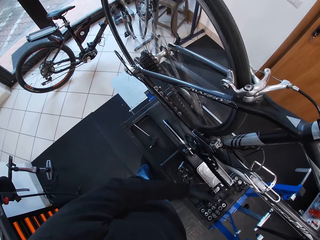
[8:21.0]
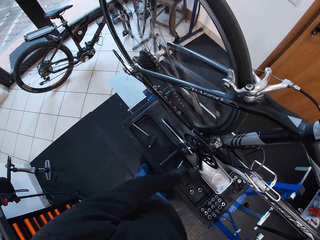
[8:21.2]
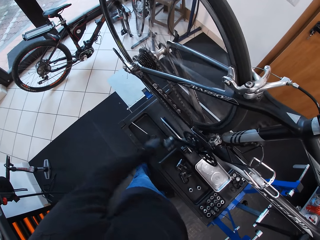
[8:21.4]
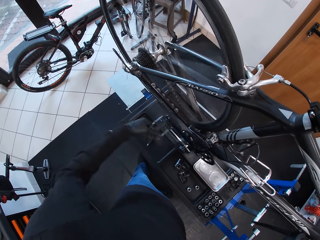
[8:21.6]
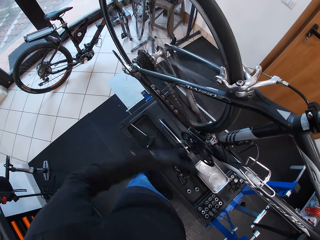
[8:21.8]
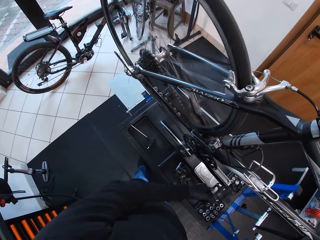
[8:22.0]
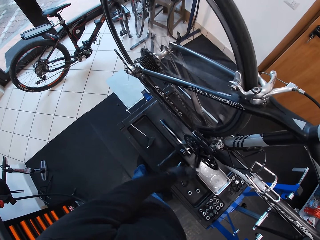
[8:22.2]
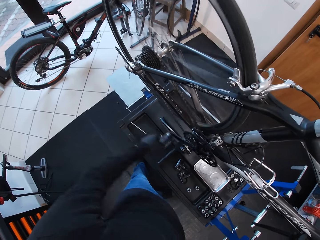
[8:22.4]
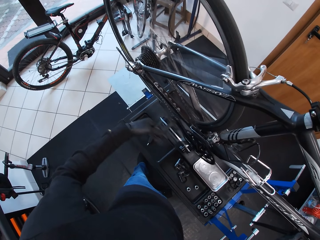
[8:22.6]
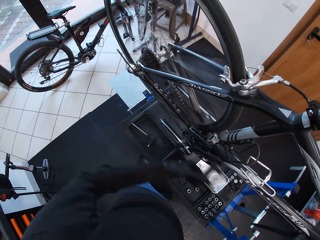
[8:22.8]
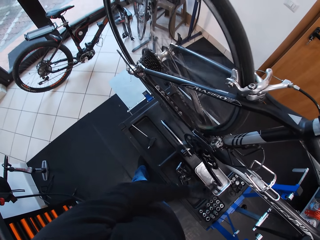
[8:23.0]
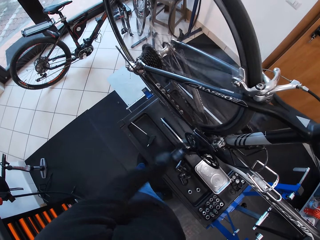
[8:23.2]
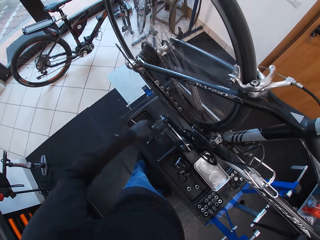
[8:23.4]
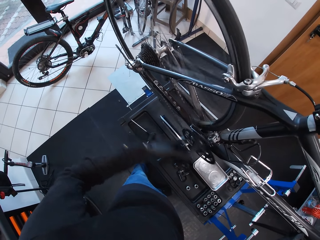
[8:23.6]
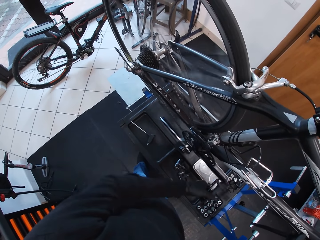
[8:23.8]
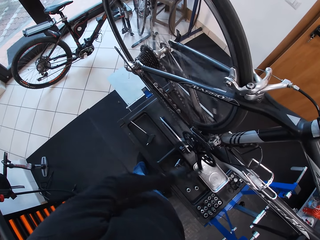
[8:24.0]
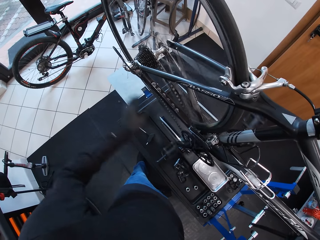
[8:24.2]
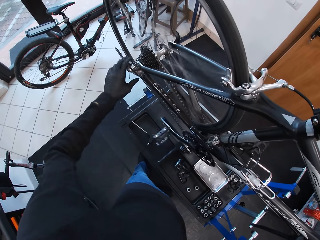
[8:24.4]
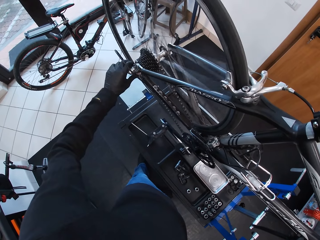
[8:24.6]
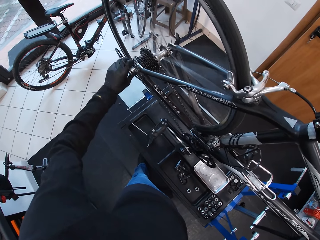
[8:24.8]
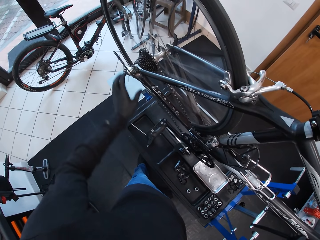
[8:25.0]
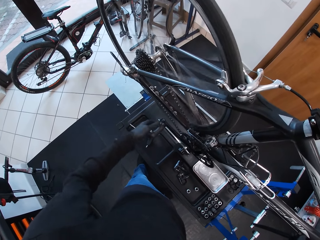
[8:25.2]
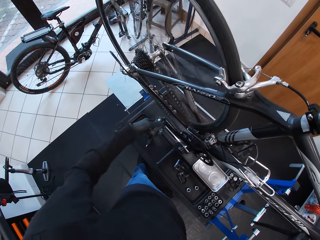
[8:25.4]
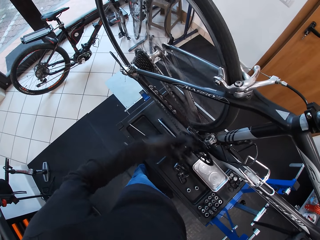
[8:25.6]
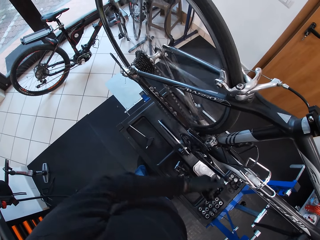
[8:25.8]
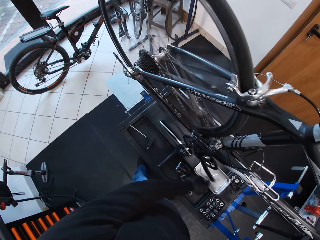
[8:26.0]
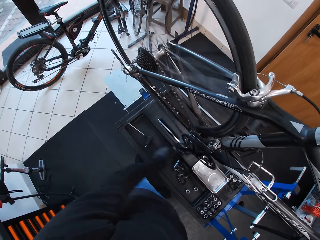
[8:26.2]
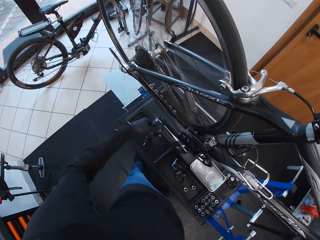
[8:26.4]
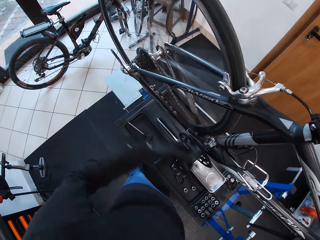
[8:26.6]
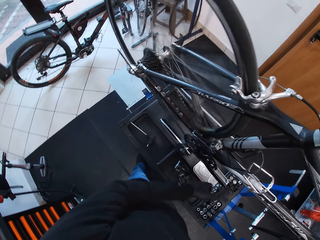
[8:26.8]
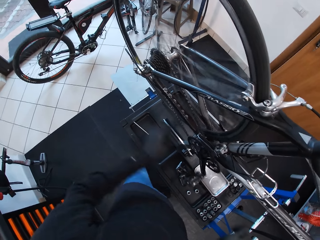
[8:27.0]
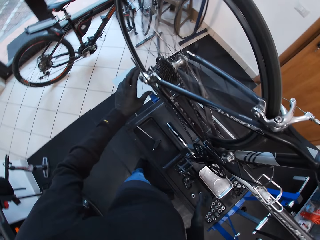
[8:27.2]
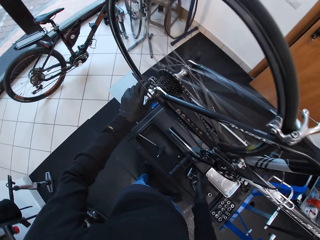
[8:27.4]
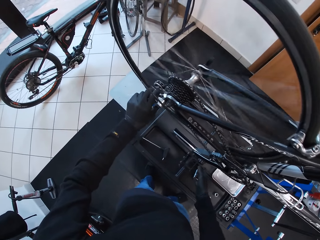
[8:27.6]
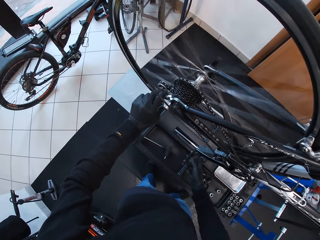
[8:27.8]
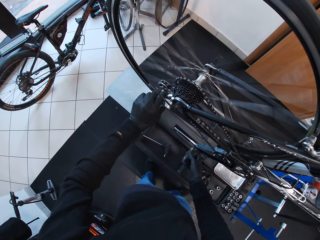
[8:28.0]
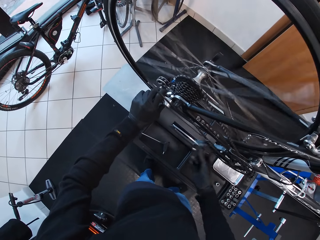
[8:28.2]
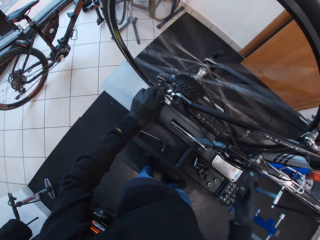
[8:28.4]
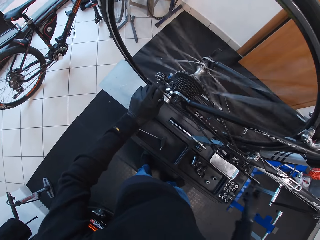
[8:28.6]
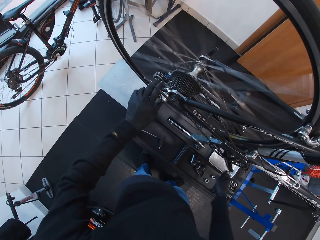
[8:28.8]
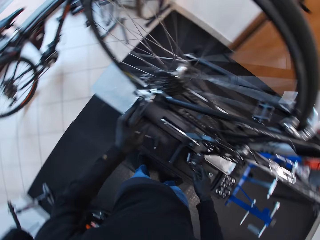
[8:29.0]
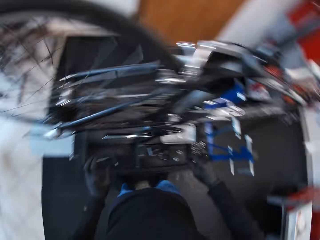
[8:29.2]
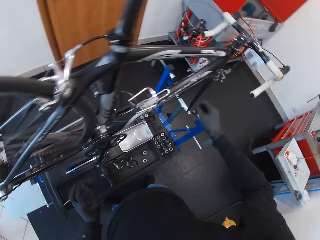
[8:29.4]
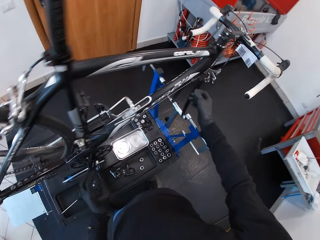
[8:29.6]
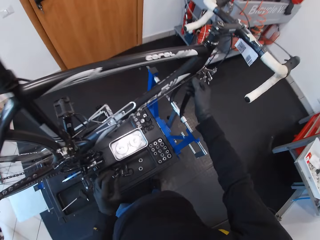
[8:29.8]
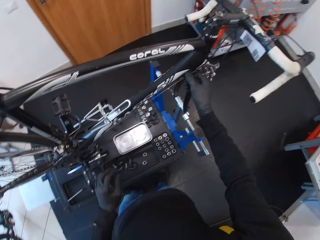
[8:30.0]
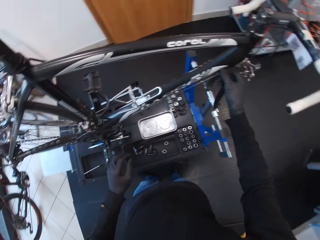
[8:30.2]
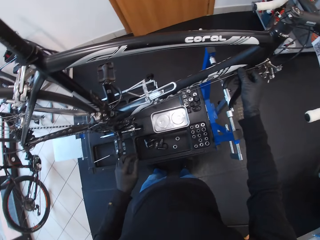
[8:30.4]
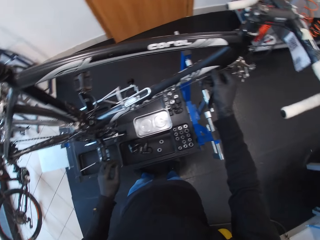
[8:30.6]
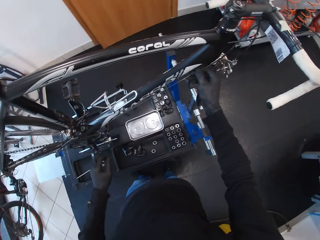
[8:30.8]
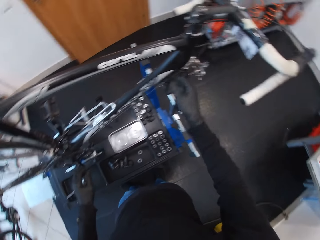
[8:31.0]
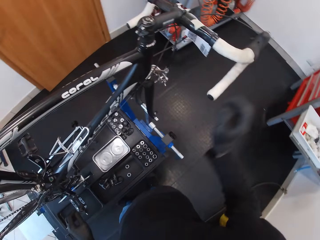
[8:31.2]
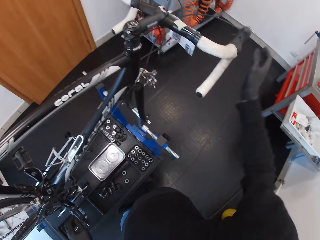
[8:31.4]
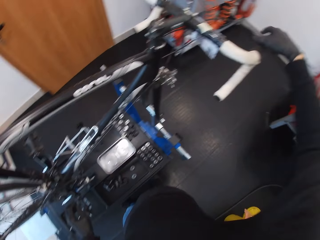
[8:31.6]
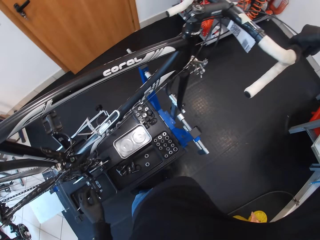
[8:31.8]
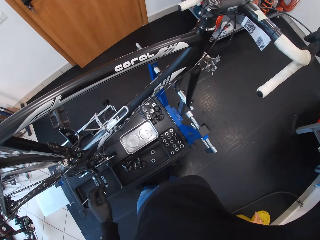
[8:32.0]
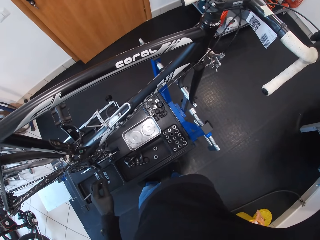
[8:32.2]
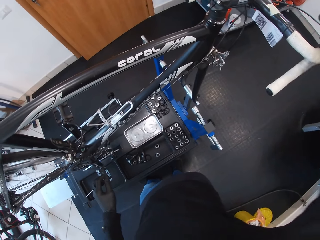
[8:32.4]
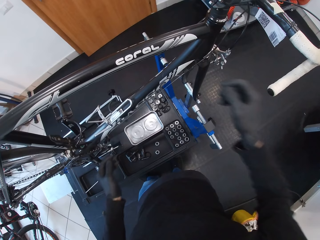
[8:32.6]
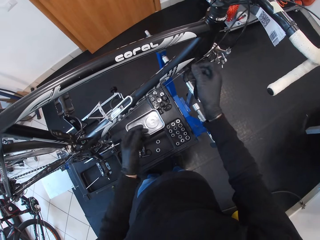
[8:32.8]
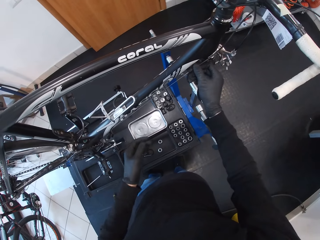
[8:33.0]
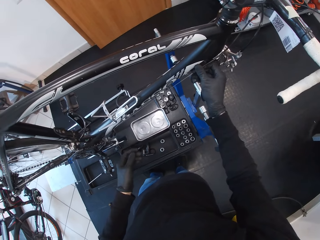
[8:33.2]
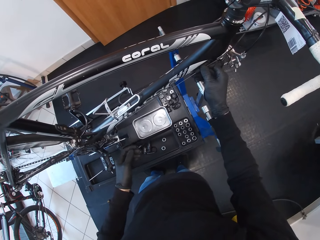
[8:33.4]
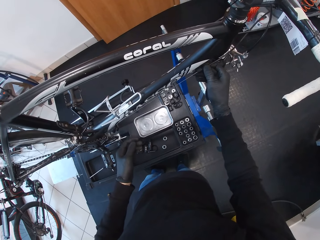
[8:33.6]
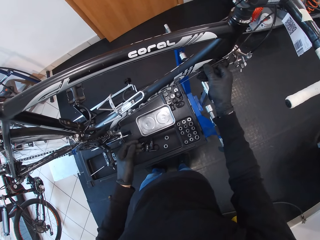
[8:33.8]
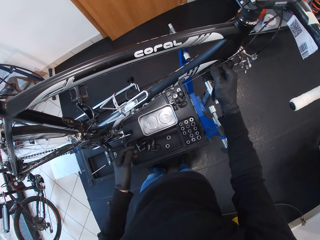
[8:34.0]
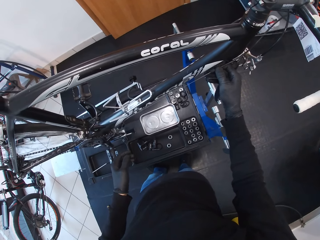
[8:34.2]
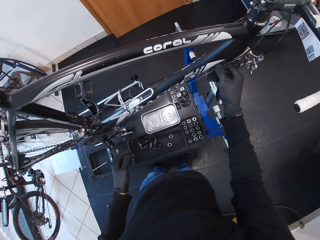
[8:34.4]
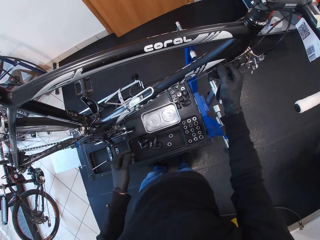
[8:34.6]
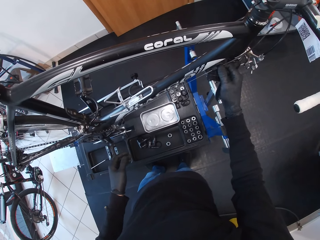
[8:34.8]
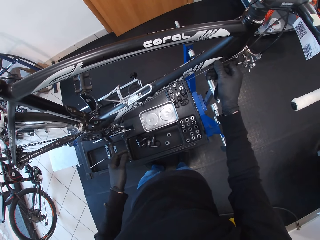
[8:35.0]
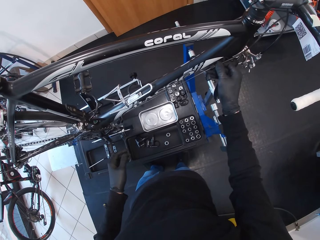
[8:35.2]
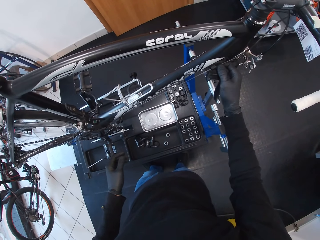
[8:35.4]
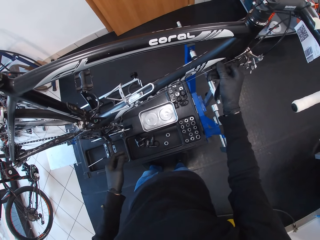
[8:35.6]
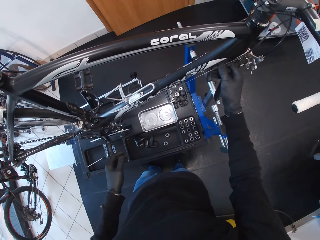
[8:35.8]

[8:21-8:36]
The camera wearer touches part of the wheel. They hold the rear derailleur with the left hand. They spin the wheel using the pedals. They rotate the pedal with the left hand. They hold the rear derailleur with the left hand. They fix the wheel. They rotate the pedal with the right hand. They adjust the cable on the bicycle with the right hand. They touch the brake pad. They hold the handle with the right hand. They adjust the cable on the bicycle with the right hand.

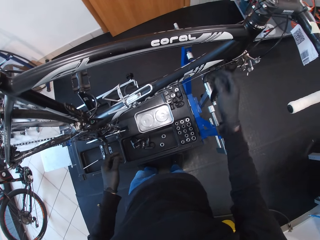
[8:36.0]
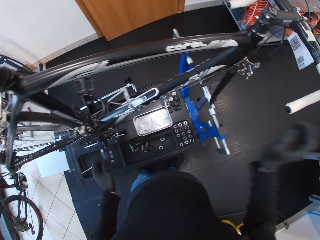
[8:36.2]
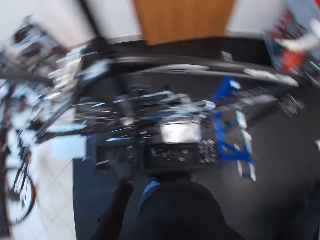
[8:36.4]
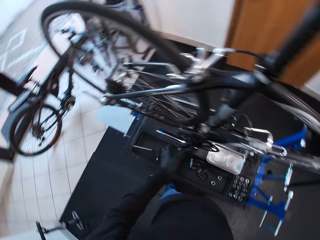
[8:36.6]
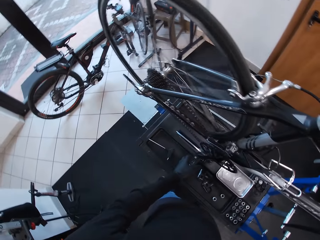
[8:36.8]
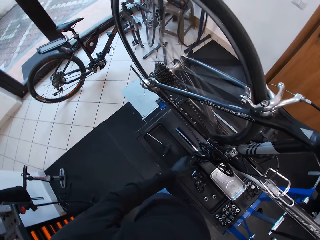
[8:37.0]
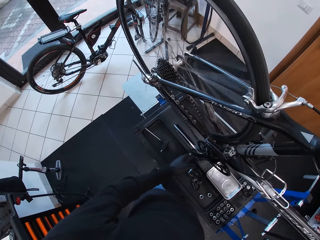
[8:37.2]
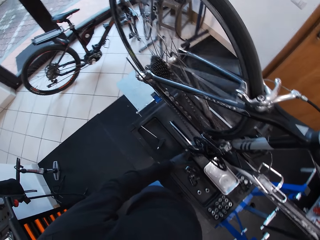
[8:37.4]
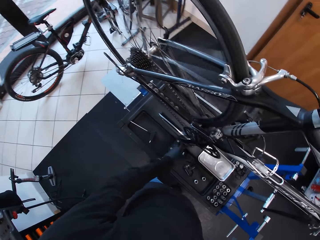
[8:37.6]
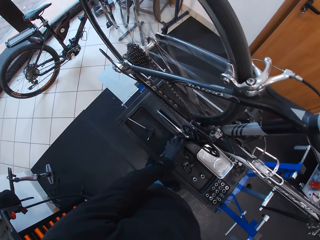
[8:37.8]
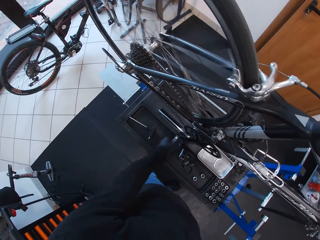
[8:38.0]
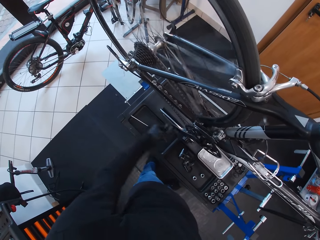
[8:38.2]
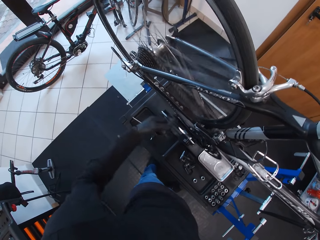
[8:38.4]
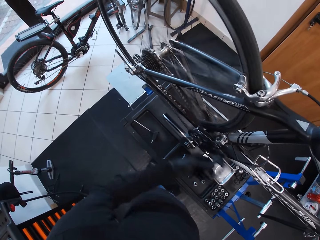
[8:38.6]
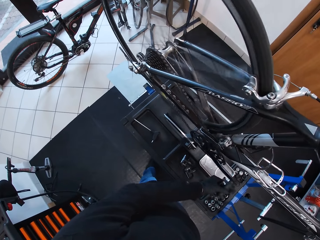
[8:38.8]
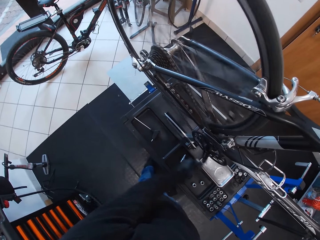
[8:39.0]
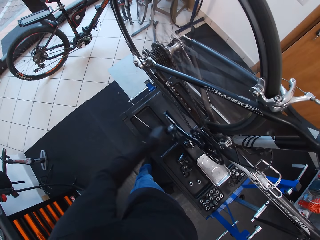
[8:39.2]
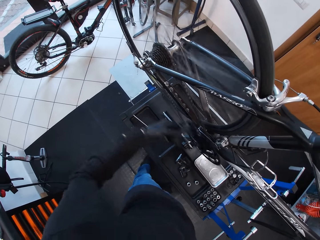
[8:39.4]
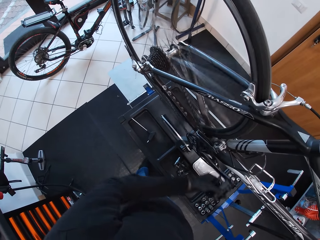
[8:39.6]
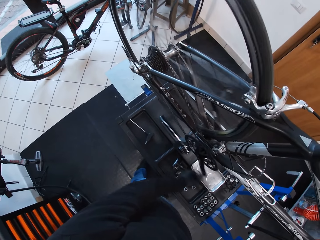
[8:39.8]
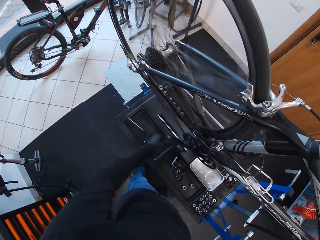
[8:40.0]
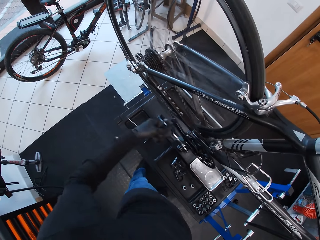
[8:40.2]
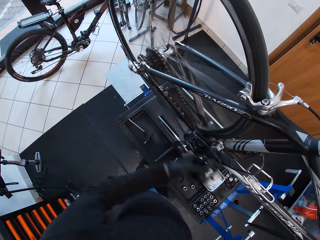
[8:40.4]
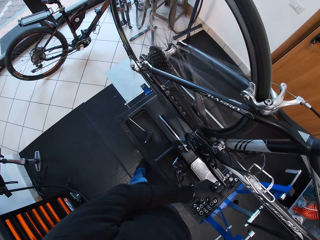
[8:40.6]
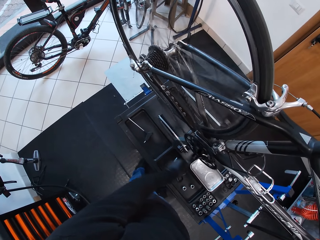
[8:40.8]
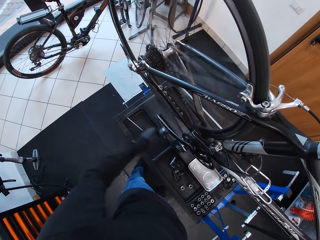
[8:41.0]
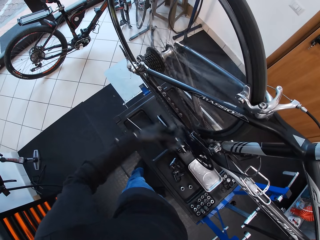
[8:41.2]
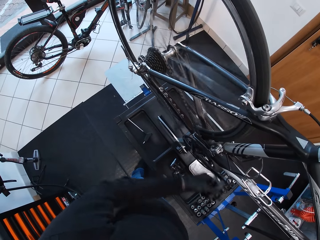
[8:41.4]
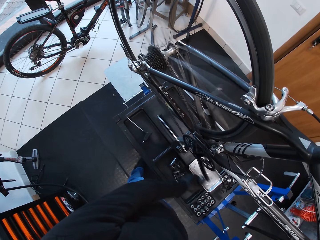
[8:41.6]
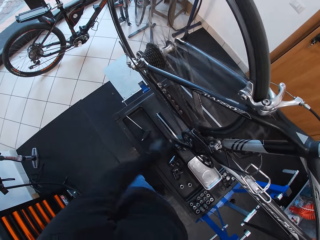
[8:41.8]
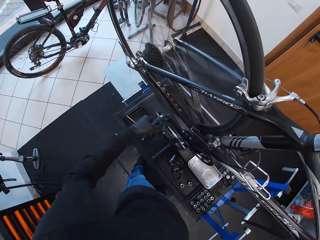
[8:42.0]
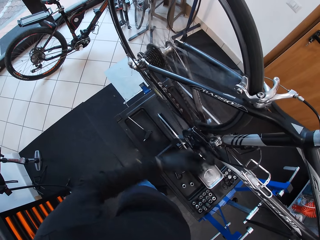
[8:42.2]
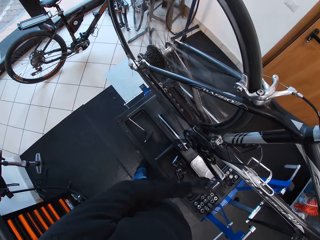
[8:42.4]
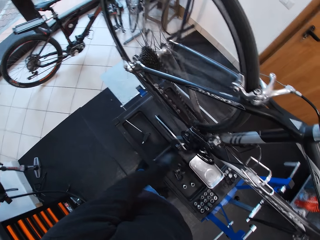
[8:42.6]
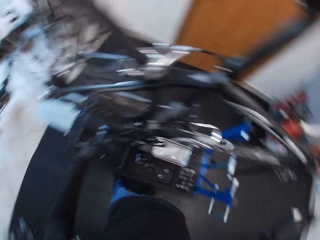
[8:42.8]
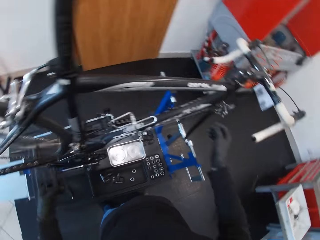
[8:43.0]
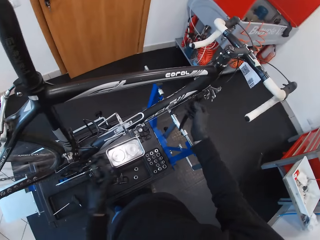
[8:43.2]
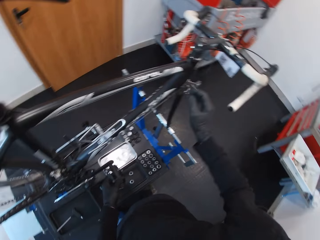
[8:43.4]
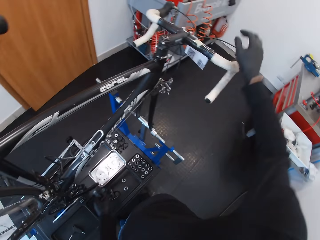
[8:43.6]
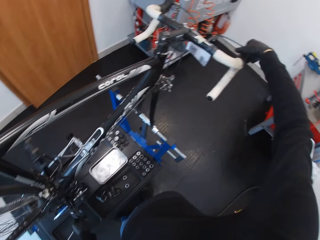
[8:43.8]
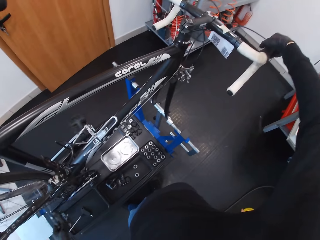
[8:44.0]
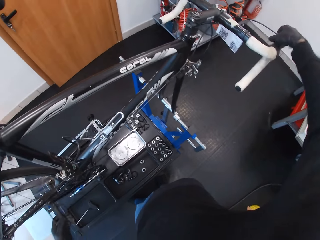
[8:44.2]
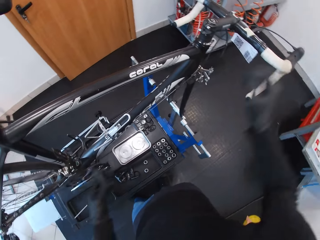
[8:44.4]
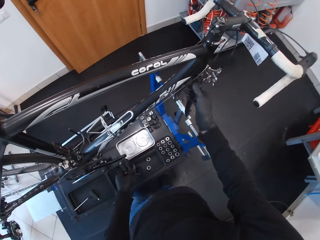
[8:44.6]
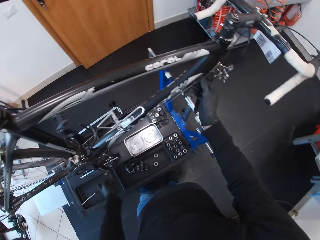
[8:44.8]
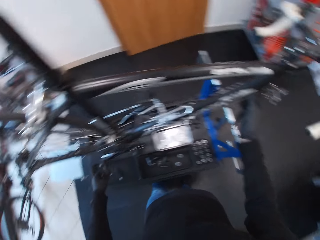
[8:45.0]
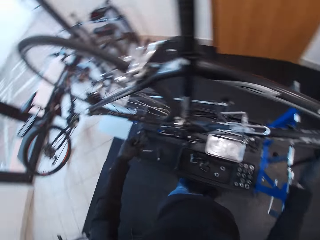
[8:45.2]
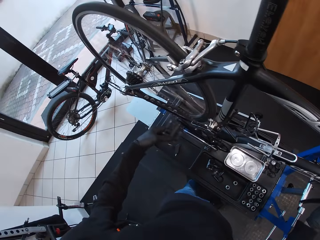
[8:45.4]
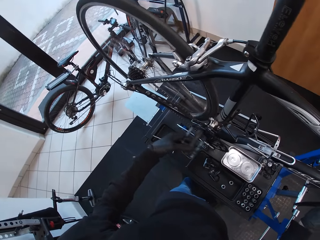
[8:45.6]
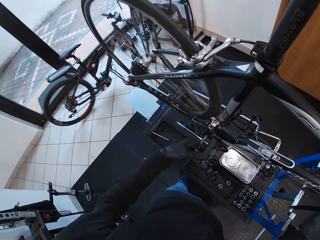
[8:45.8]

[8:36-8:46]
The camera wearer turns around. They spin the wheel using the pedal. They rotate the pedal with the left hand. They hold the handle with the right hand. They touch the brake pad. They rotate the pedal with the left hand. They adjust the cable on the bicycle. They spin the wheel using the pedal.
